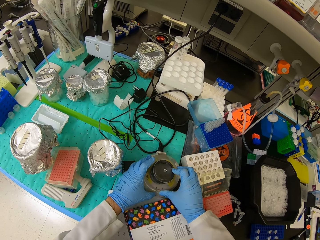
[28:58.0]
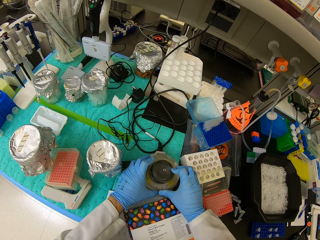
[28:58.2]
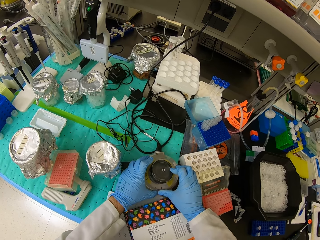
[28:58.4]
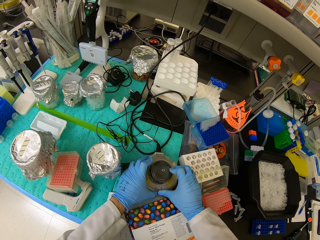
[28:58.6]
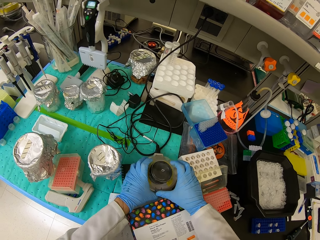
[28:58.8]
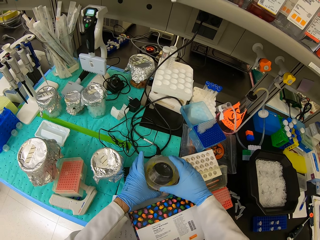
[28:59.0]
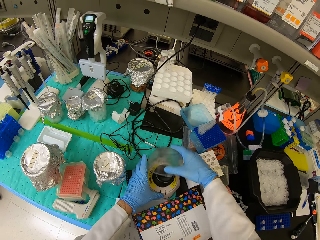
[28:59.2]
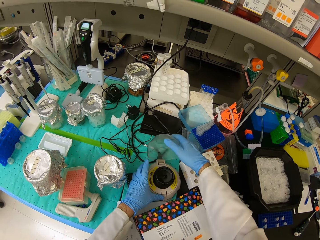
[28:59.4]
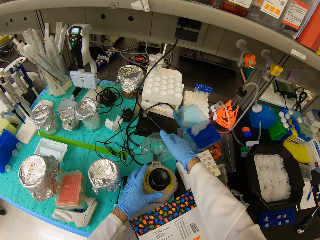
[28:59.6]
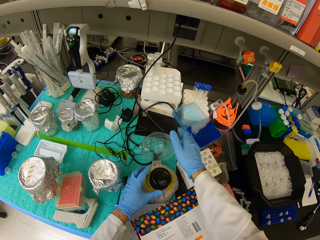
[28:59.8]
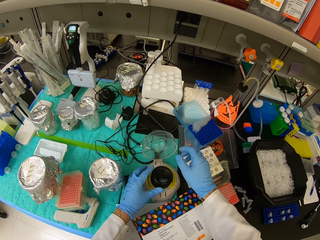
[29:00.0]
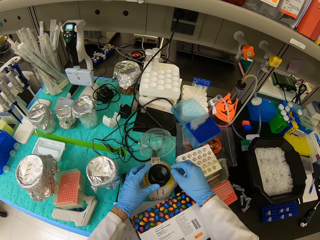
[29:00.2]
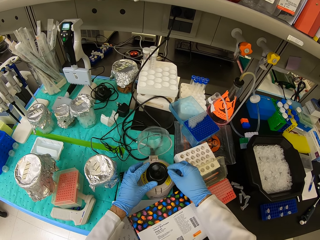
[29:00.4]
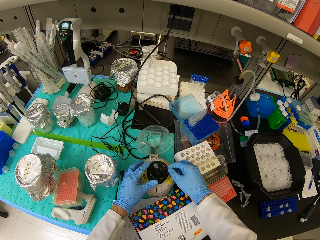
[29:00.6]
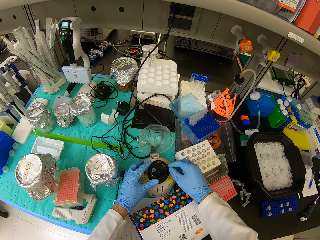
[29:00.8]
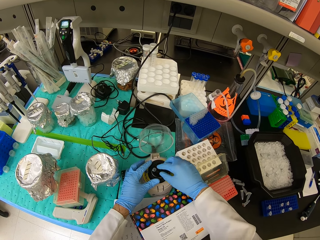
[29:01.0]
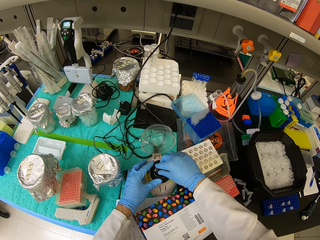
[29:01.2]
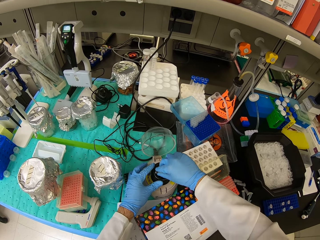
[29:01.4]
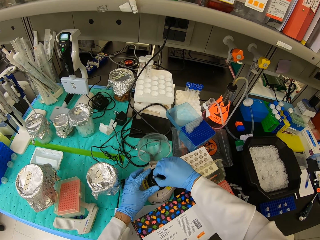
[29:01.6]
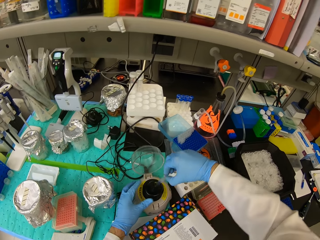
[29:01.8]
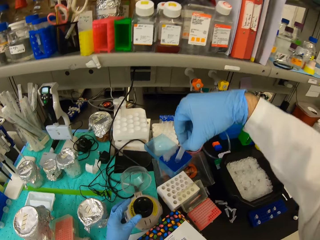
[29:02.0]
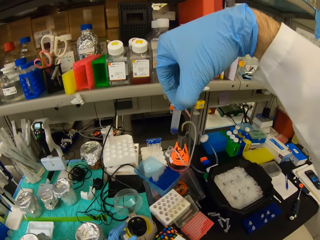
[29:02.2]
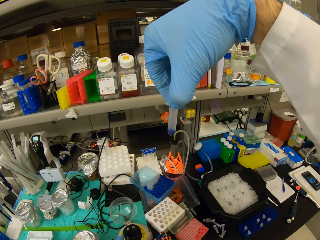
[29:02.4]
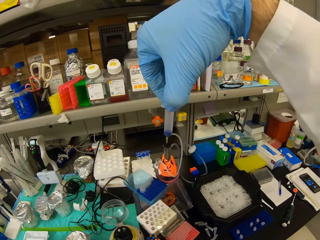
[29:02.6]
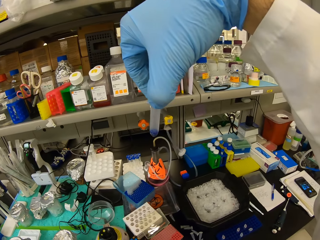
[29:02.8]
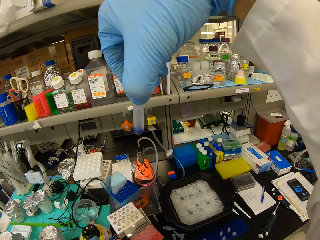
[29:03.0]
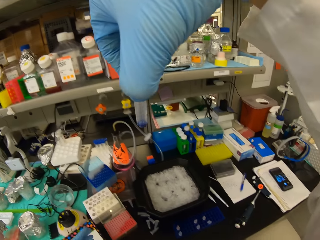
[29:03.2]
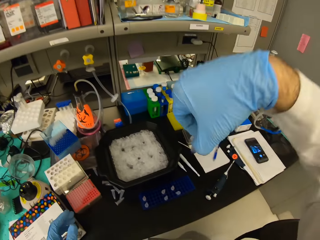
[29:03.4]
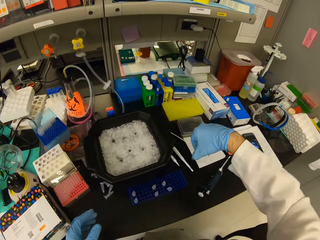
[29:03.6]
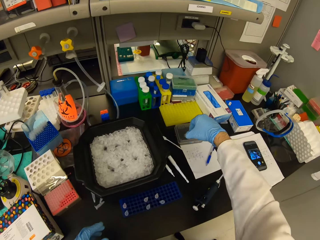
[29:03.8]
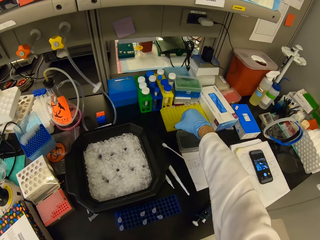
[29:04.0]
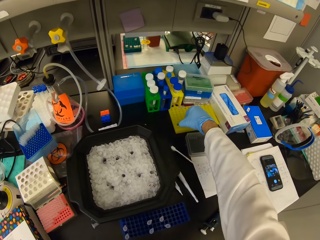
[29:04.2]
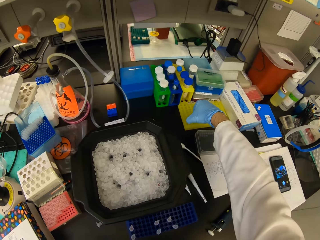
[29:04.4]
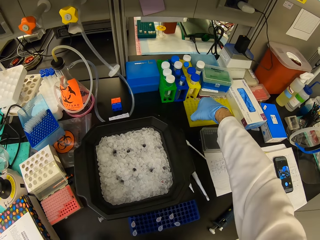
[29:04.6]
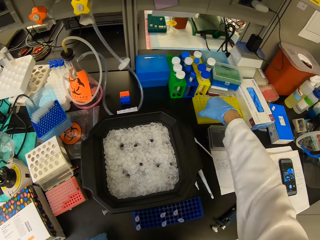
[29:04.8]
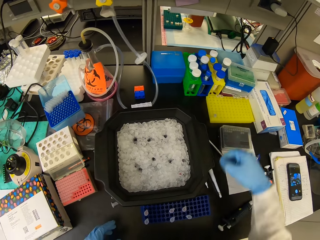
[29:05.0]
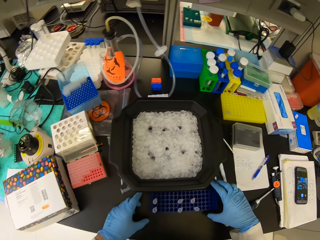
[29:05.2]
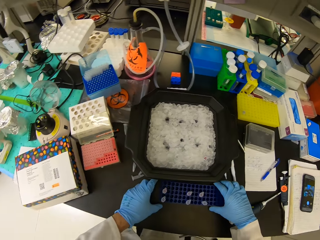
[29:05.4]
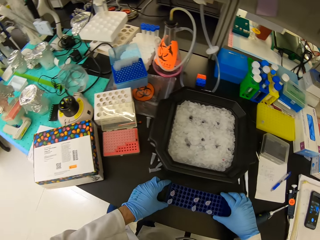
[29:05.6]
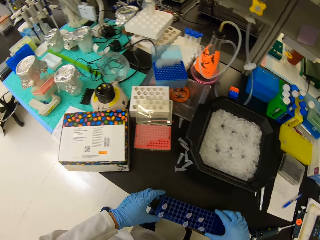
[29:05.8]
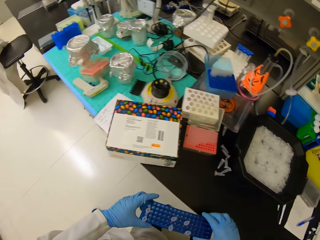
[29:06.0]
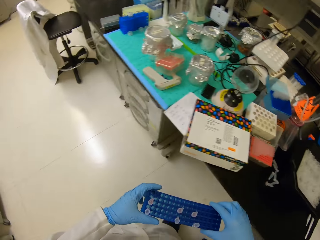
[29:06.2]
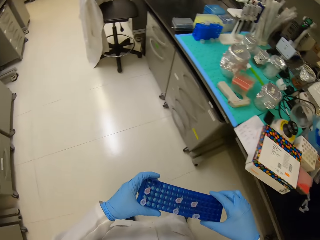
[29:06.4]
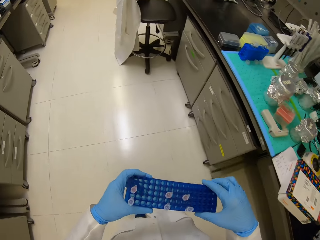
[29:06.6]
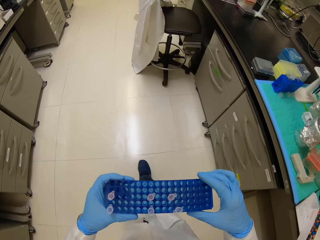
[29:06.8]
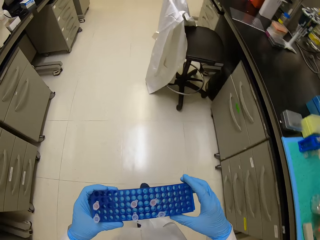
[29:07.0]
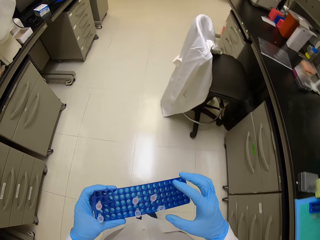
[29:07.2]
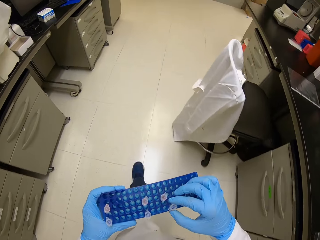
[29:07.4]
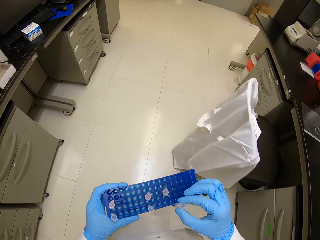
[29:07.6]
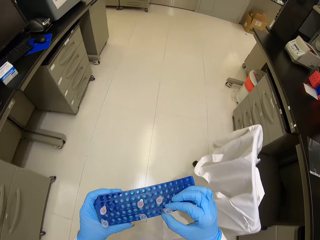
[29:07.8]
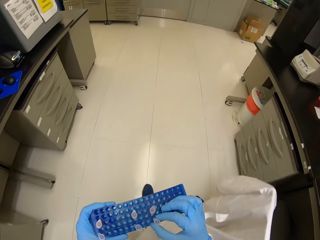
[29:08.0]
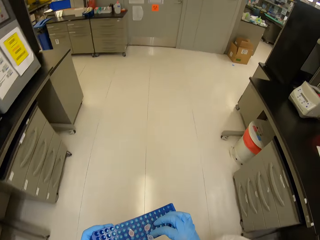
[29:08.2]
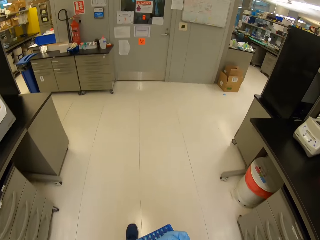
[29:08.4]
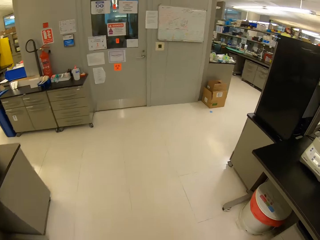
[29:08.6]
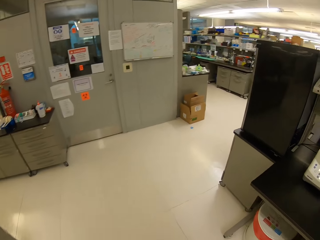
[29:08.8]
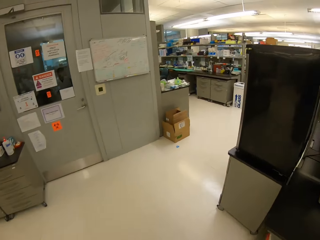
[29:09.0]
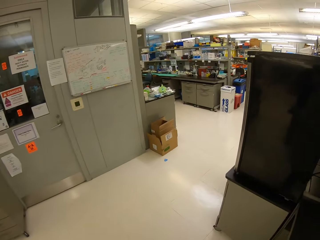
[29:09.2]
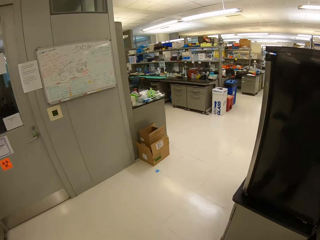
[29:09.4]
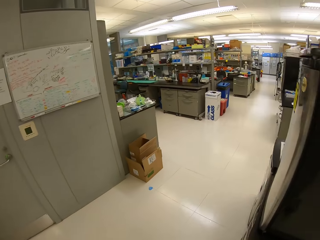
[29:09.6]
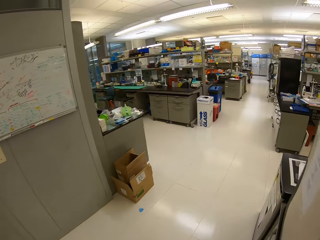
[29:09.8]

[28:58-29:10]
The camera wearer opens the multi plate shaker lid. They pick the eppendorf tube from something. They look at the eppendorf tube. They place the eppendorf tube in a yellow rack. They carry the blue rack from the table. They walk to the left. They hold the eppendorf tube and walk.

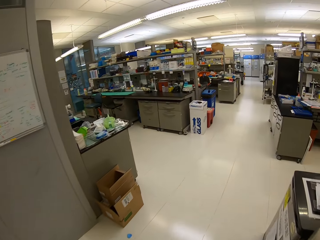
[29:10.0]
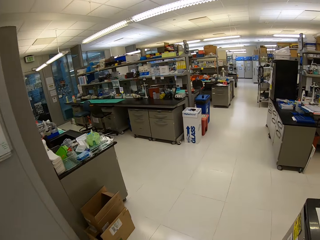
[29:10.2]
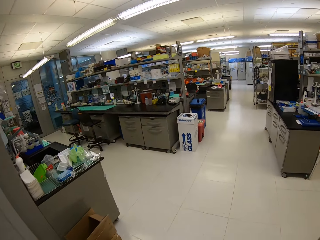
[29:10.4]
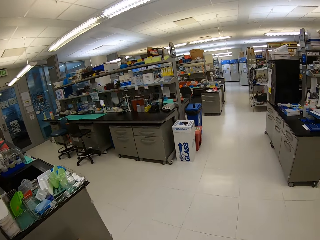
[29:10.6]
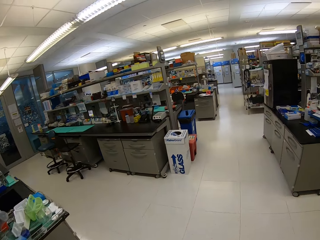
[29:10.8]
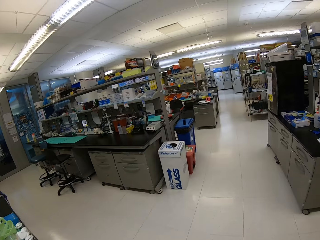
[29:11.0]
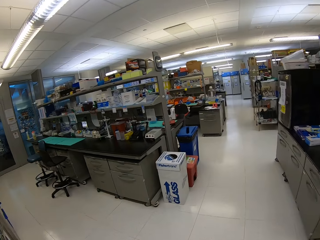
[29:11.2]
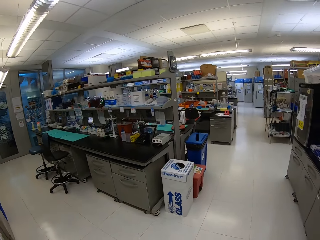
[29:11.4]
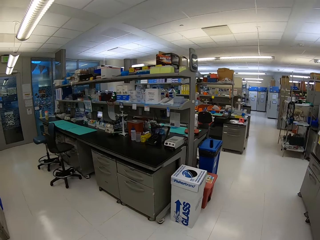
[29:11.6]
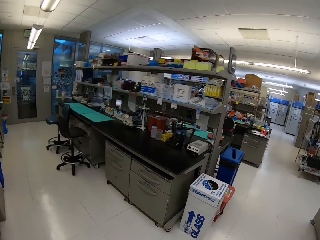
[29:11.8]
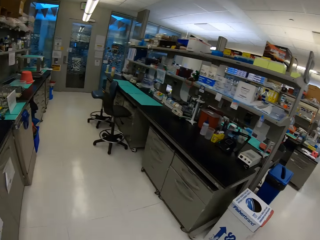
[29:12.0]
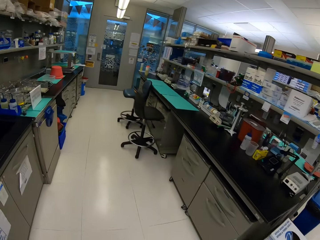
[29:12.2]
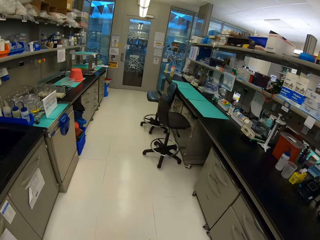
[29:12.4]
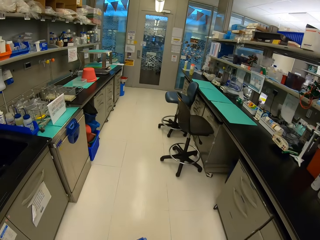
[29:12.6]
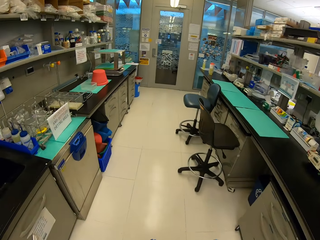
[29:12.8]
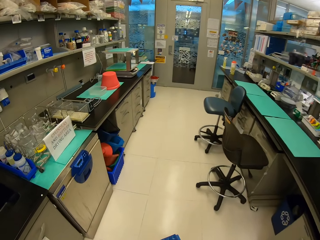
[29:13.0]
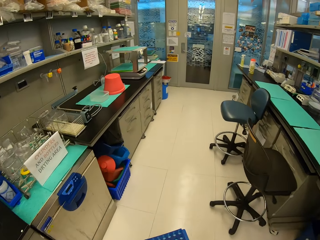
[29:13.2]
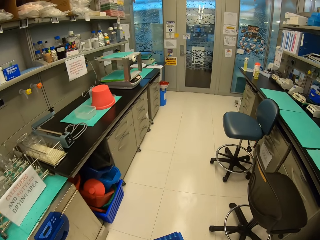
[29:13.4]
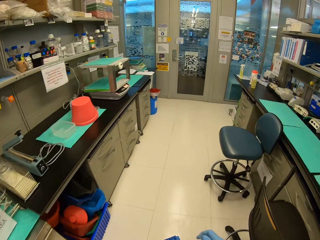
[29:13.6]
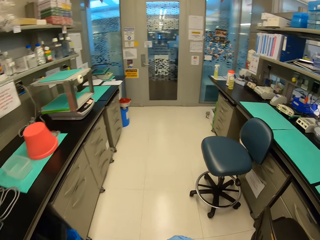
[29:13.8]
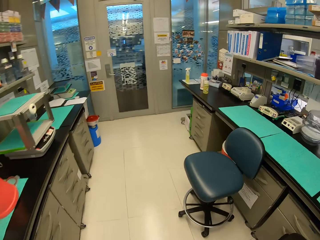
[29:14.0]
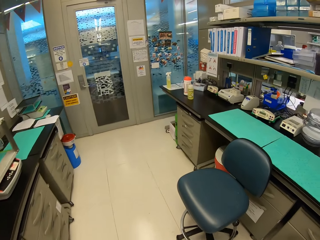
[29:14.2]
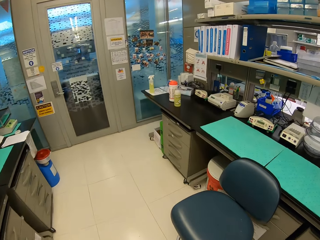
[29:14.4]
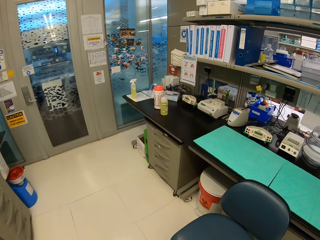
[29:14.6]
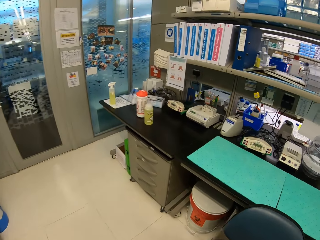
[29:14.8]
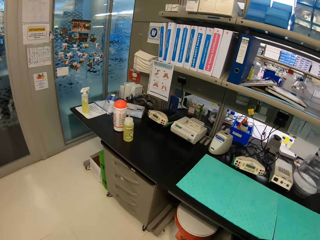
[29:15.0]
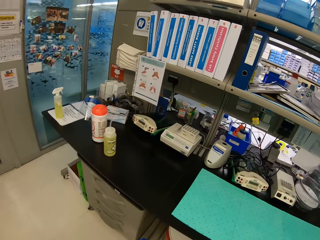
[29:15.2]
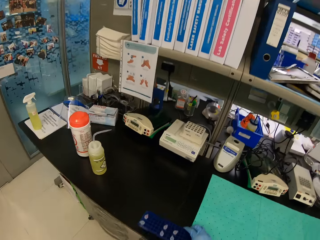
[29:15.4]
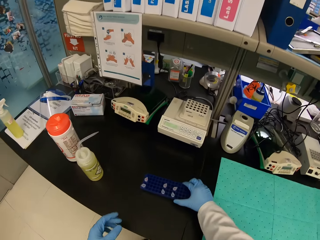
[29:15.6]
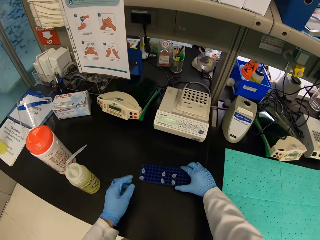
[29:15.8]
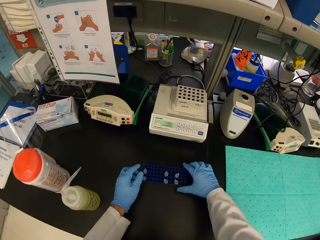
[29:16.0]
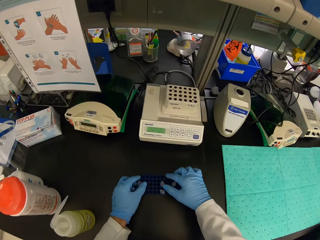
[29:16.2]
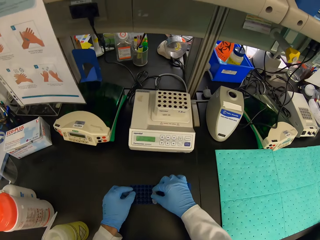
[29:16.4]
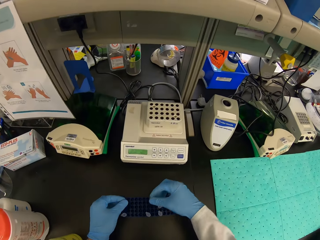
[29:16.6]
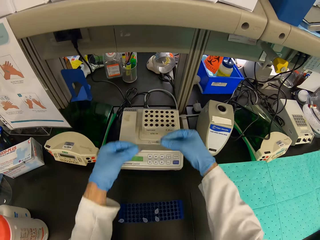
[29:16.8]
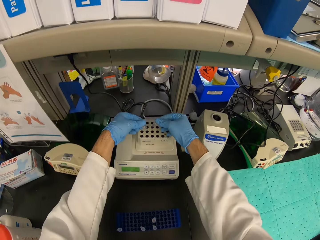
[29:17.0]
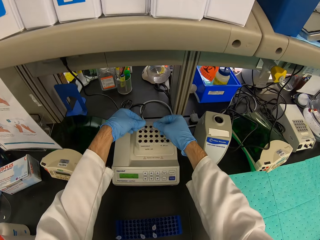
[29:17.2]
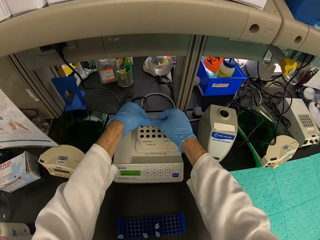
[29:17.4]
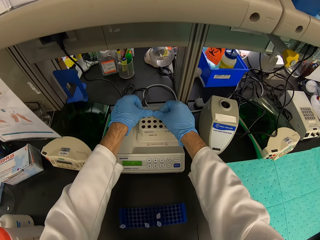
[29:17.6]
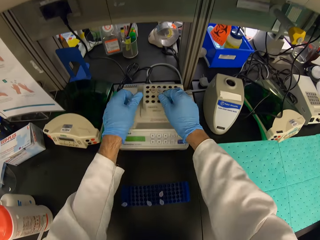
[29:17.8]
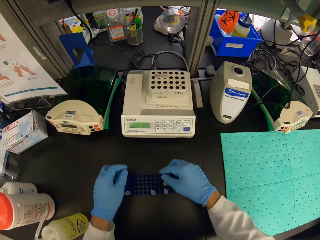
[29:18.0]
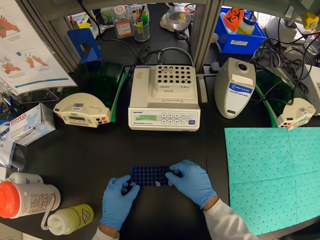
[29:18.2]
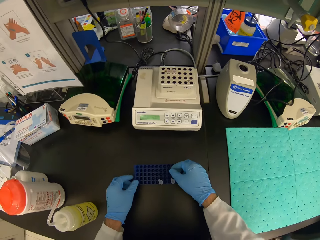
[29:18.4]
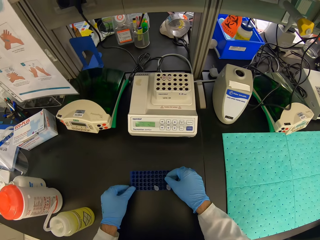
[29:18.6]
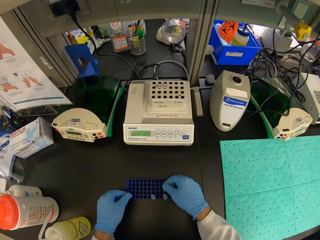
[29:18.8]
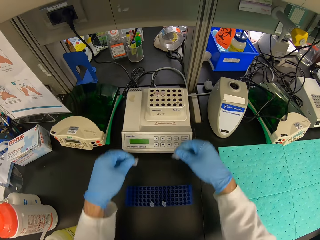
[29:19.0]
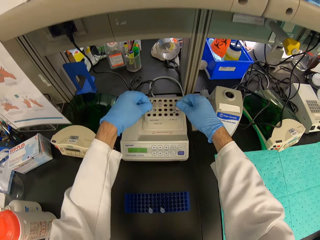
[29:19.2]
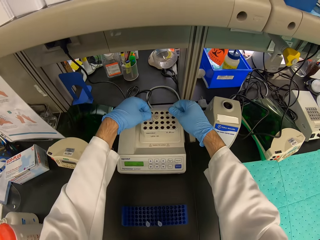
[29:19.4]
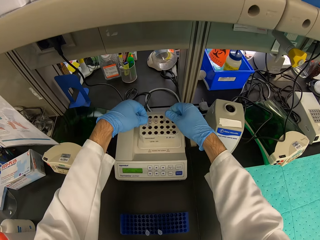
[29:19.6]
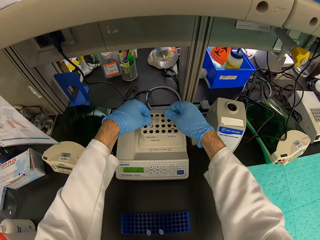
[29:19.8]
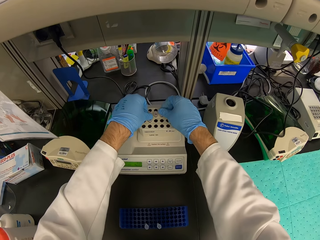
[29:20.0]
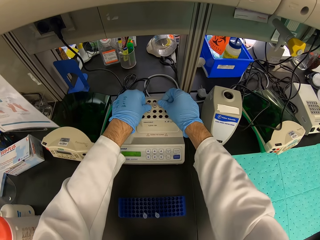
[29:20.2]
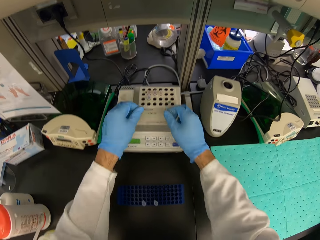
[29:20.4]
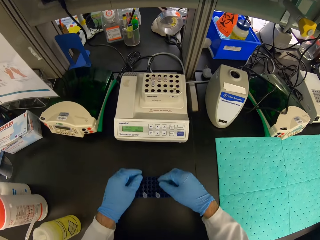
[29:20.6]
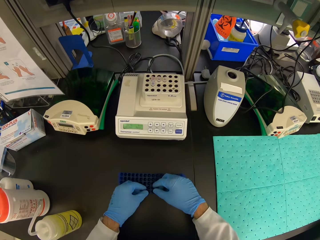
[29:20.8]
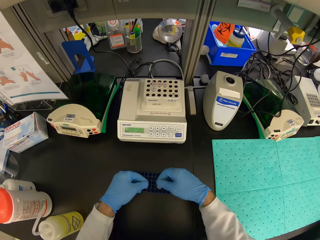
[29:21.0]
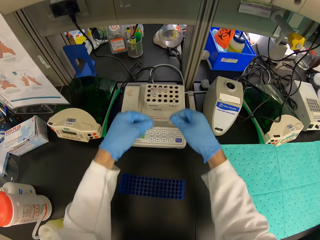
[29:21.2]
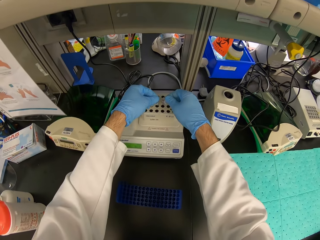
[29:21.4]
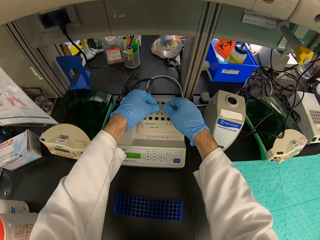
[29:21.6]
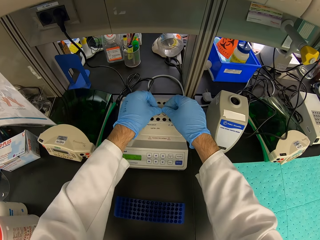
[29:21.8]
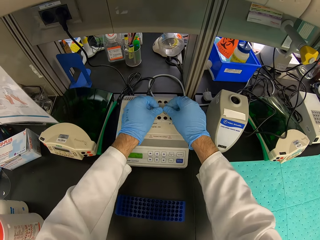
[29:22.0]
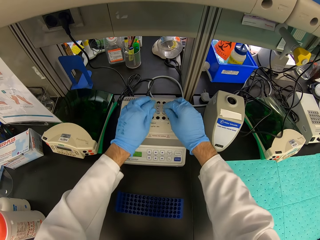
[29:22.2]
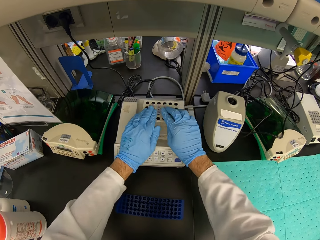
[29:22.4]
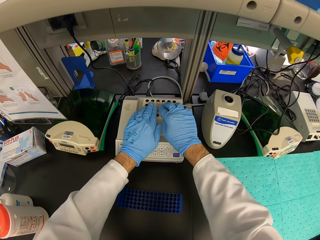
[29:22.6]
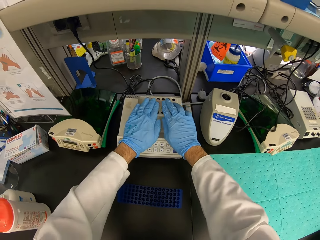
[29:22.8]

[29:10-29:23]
The camera wearer turns right. They turn left. They put the rack on the table. They place the eppendorf tube on the table. They pick the eppendorf tube from the test tube rack with both hands. They place the eppendorf tube in the eppendorf thermomixer. They pick the eppendorf tube from the test tube rack. They place the eppendorf tube in the eppendorf thermomixer. They pick the eppendorf tube from the test tube rack. They place the eppendorf tube in the eppendorf thermomixer.
